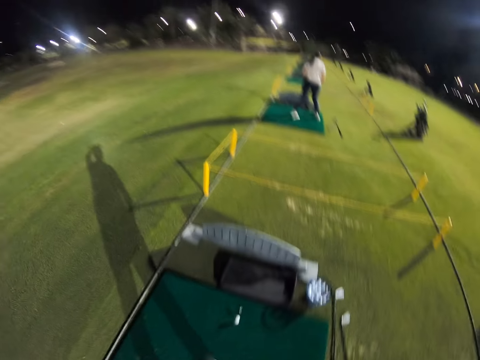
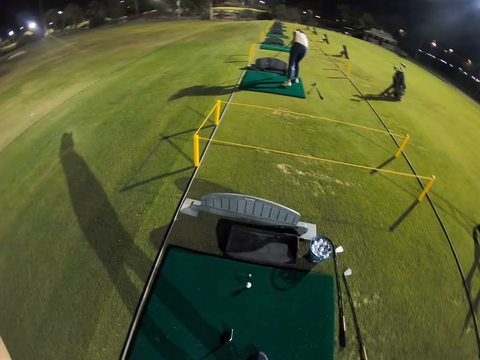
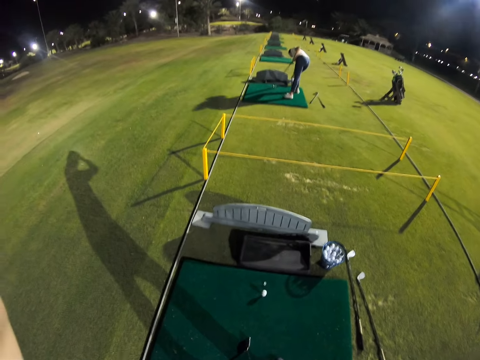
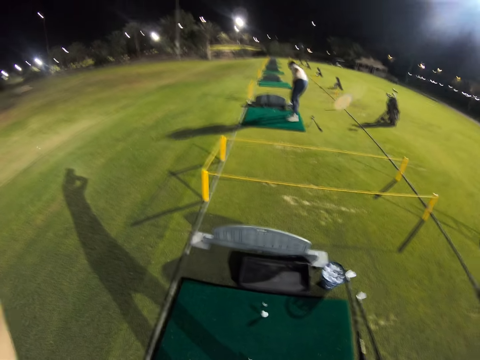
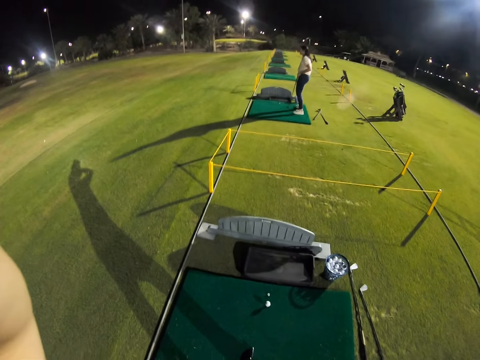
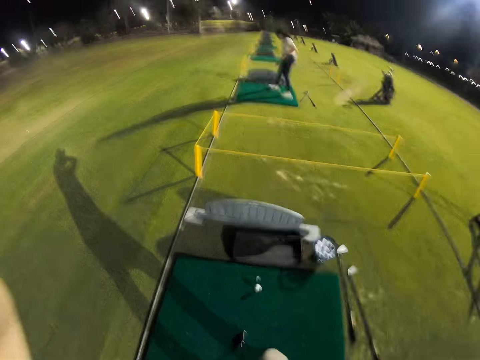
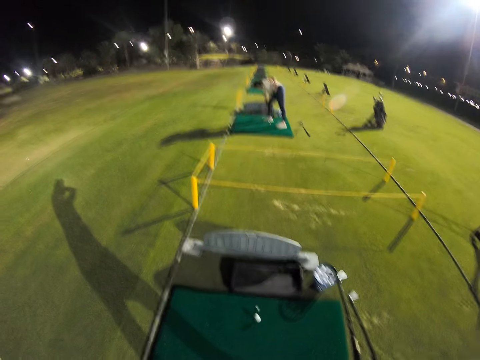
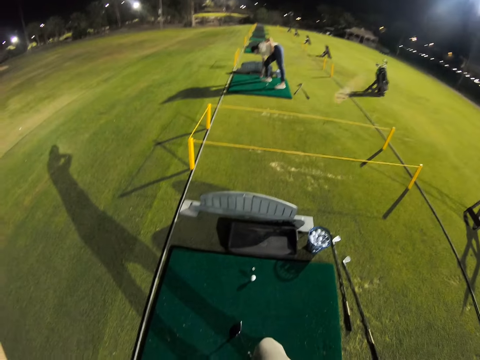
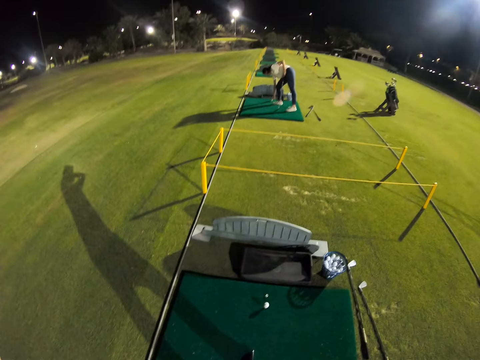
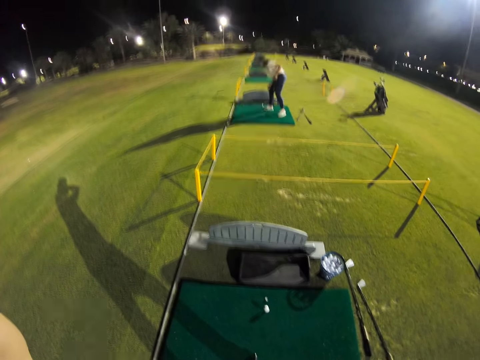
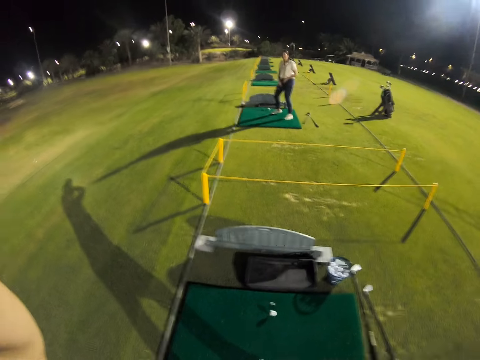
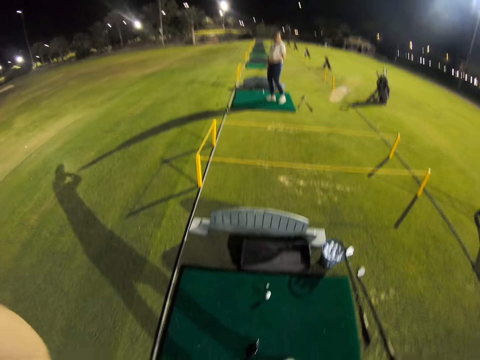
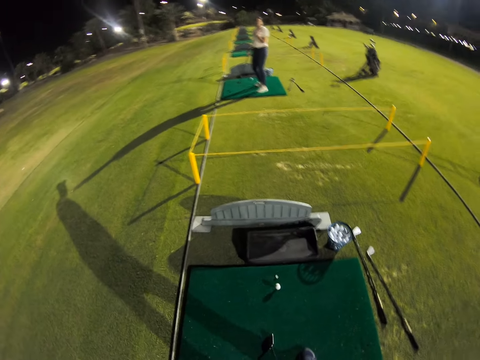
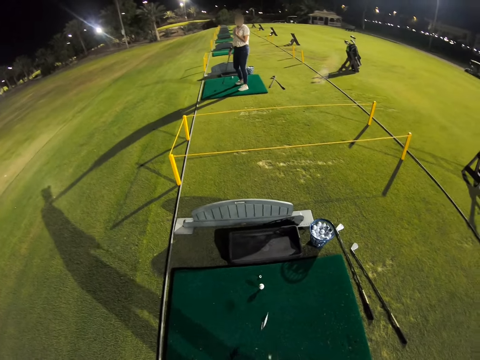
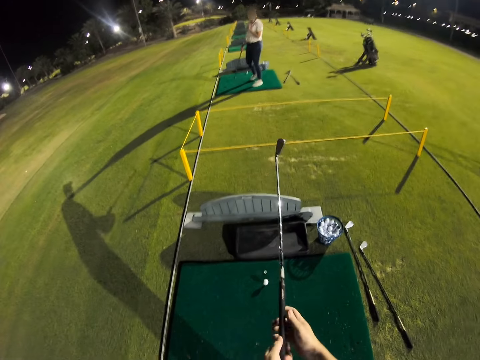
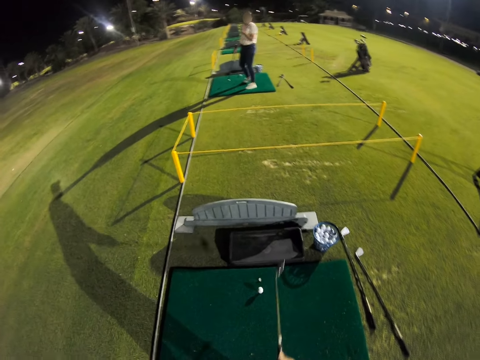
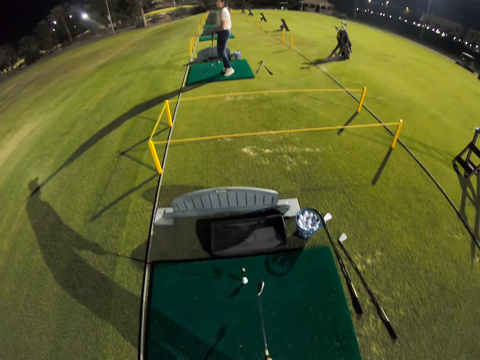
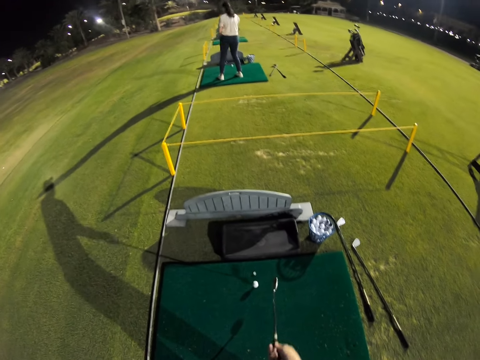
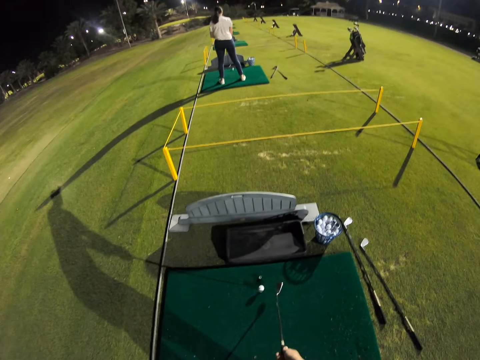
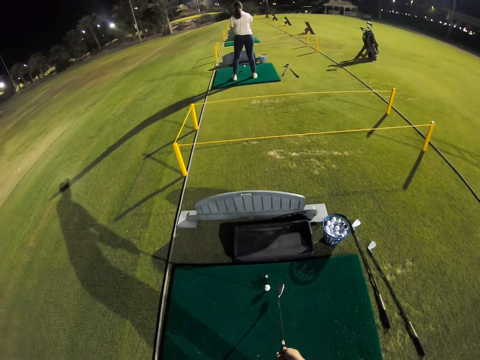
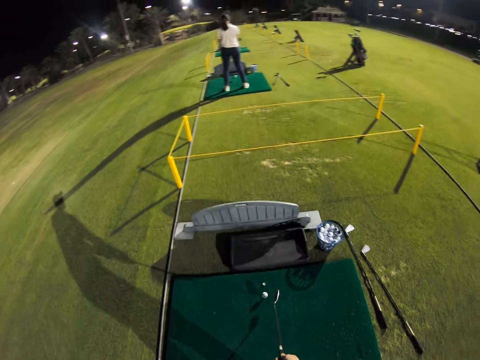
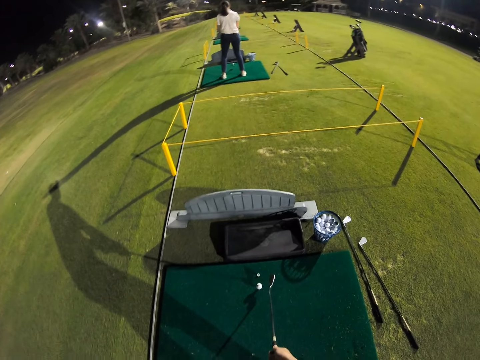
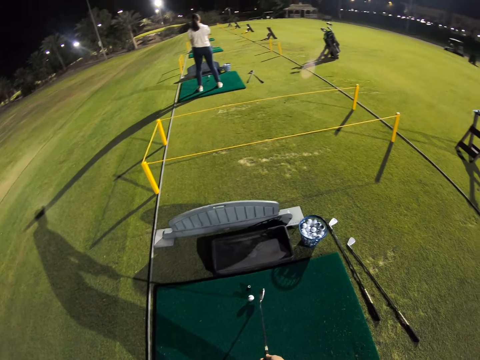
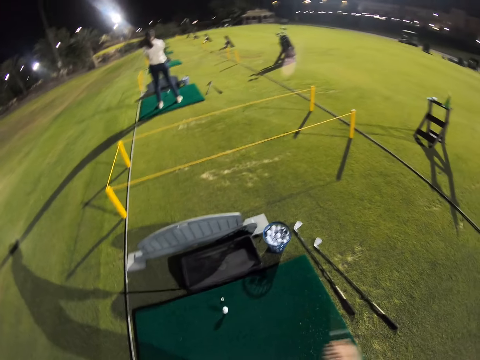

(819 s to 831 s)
The camera wearer fixes the camera. A woman touches something. The camera wearer fixes the camera. They lower their hands. They lift up the hockey stick.

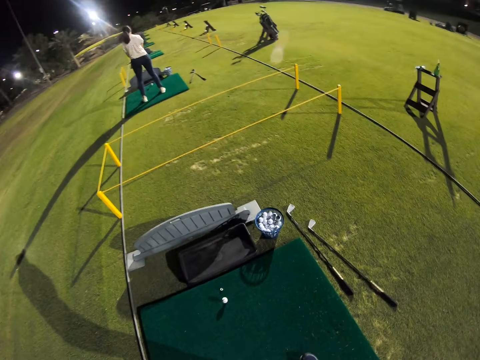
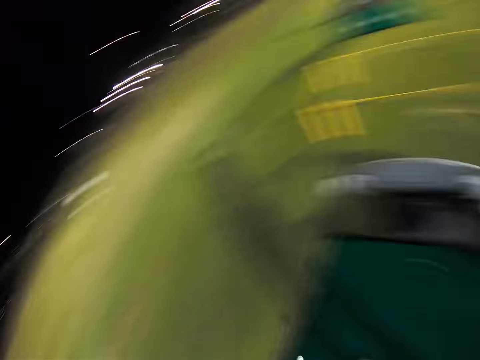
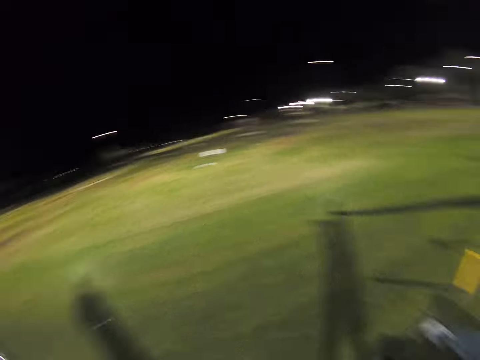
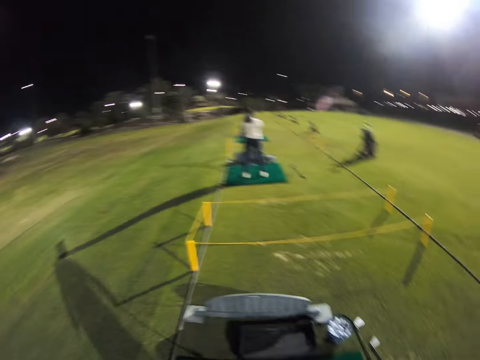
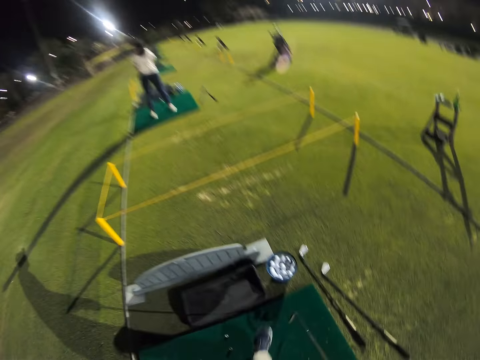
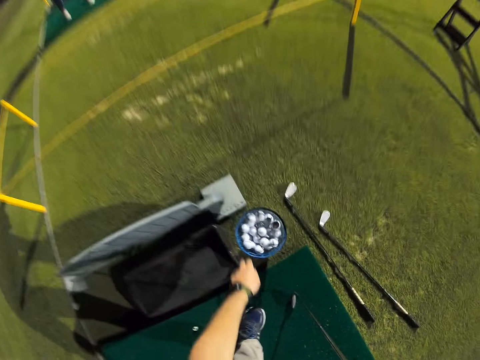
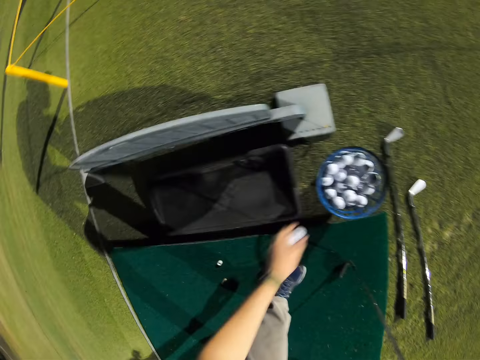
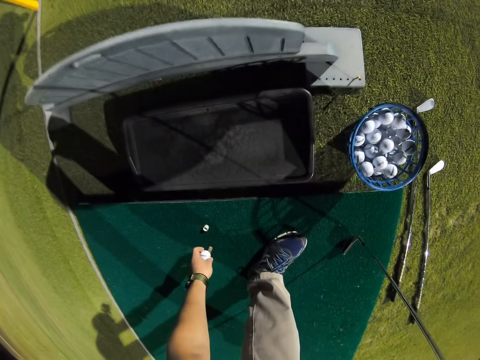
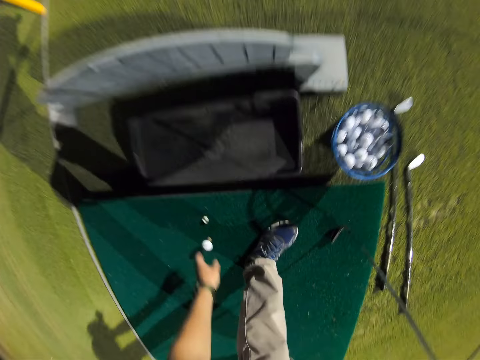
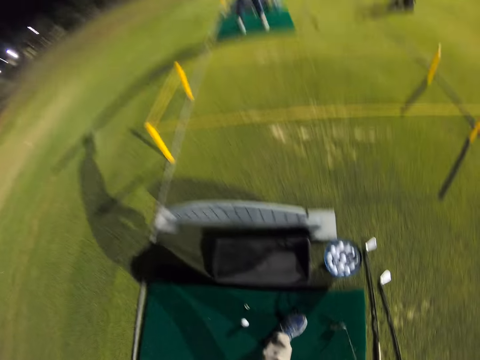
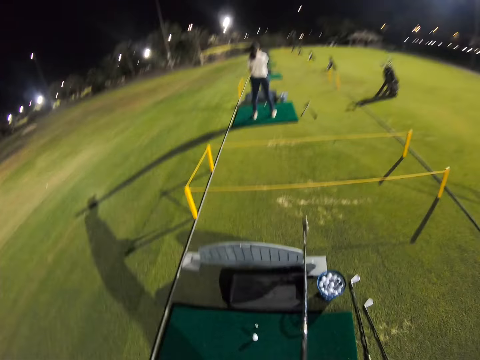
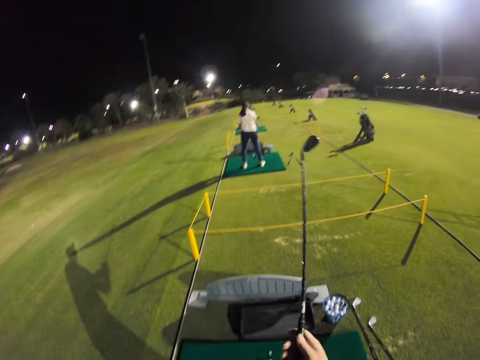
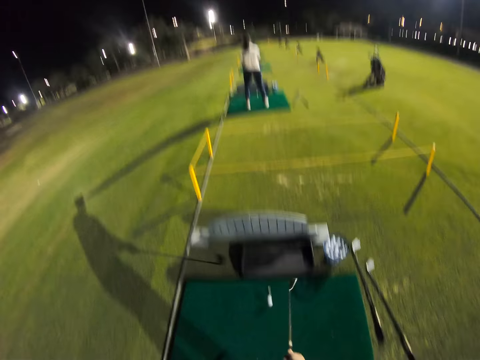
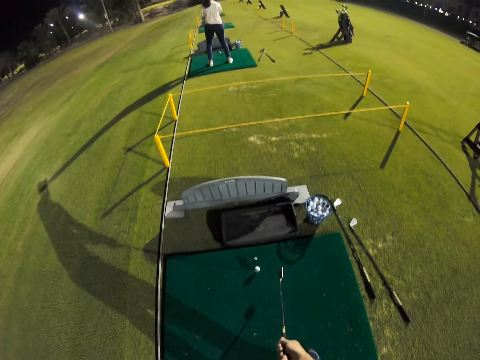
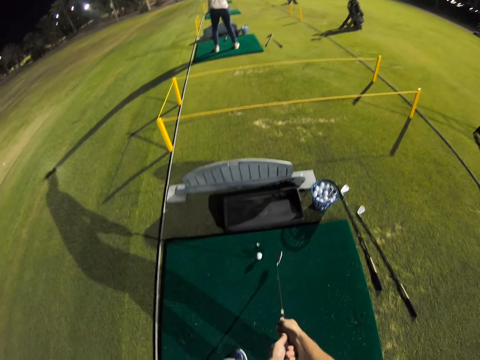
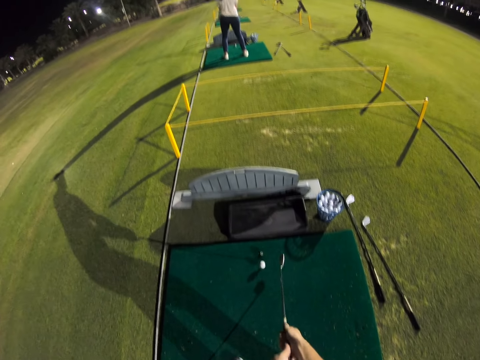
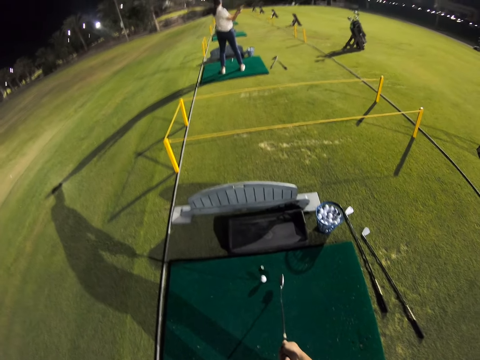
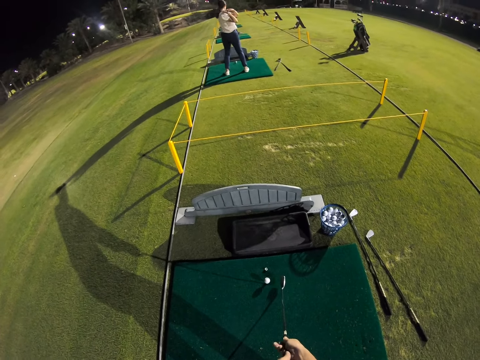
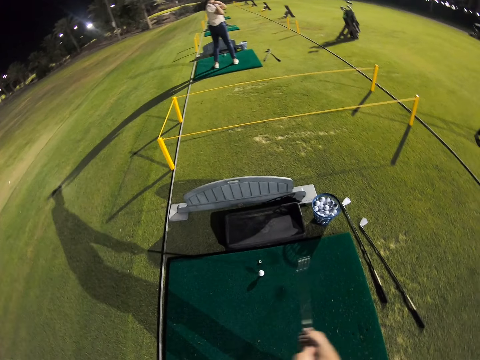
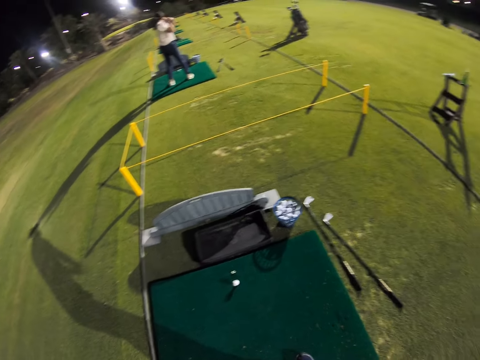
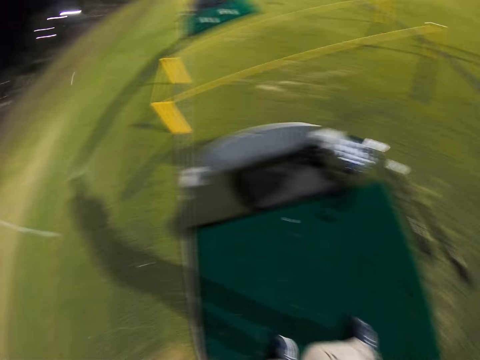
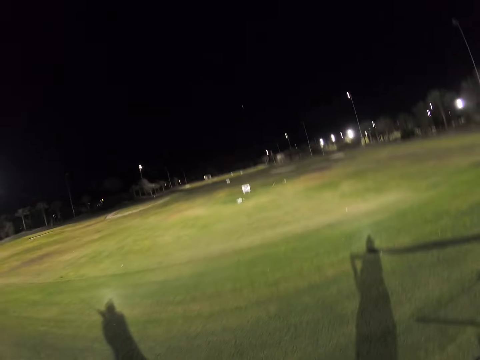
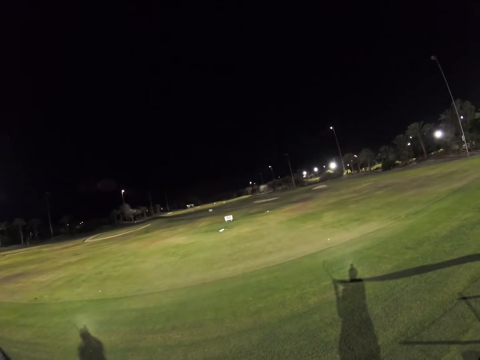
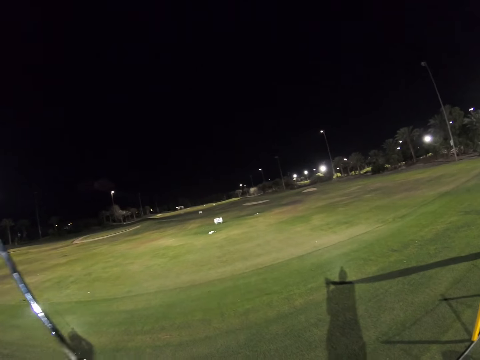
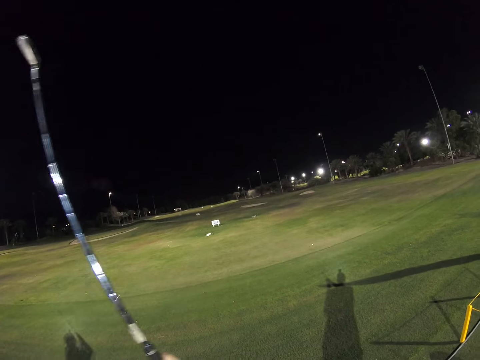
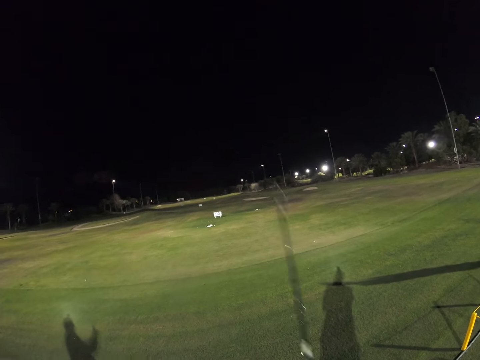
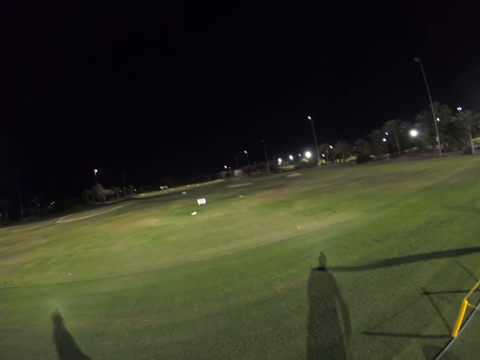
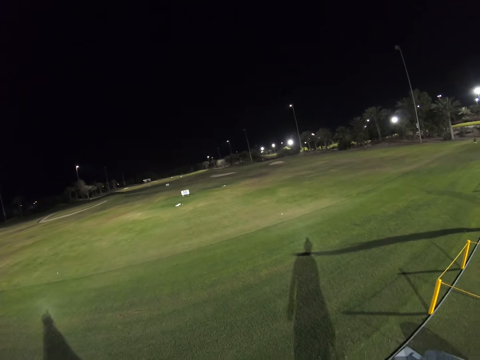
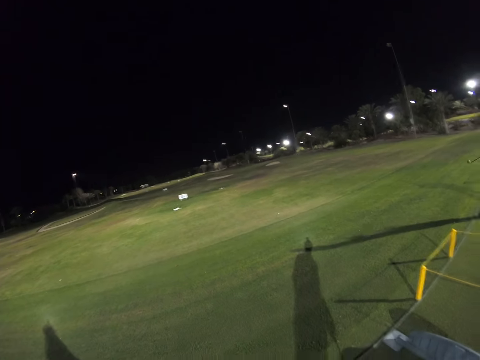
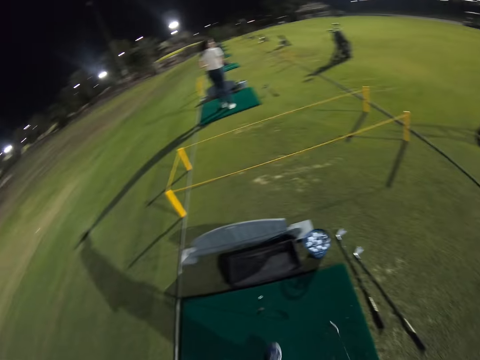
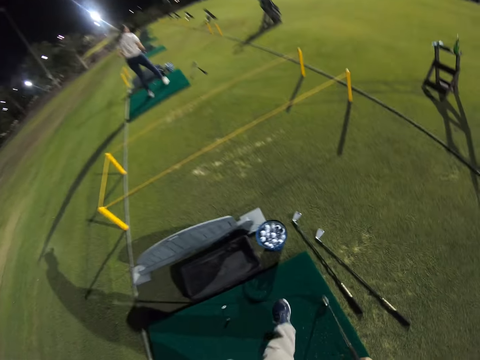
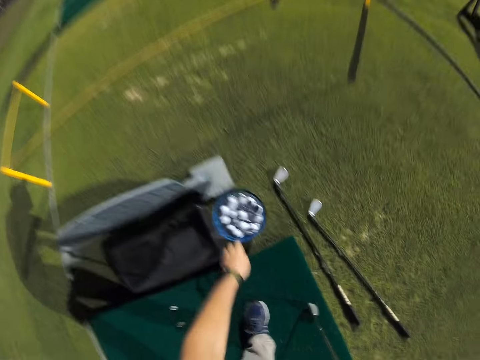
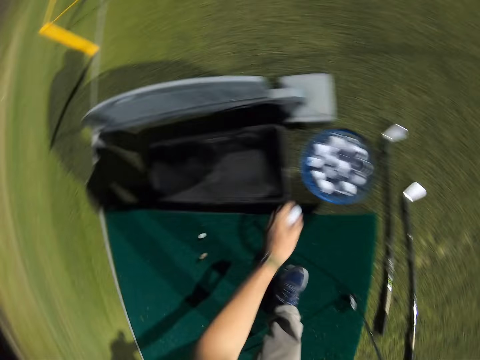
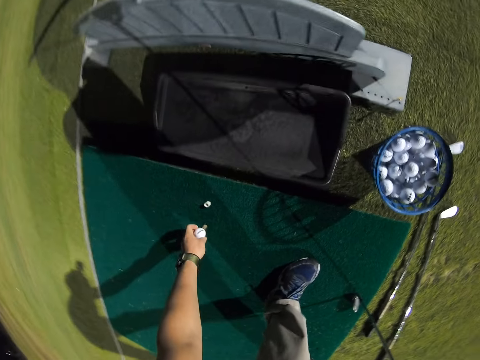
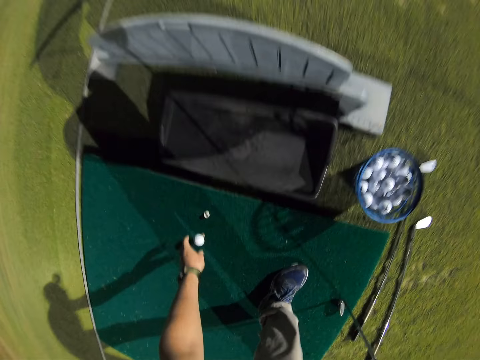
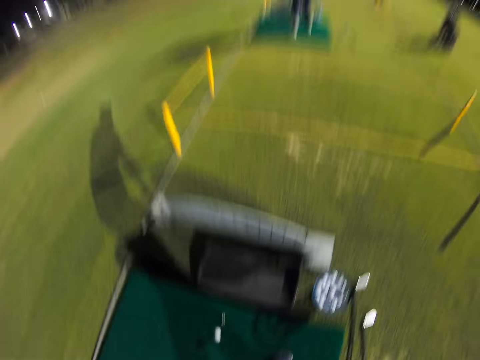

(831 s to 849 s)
The camera wearer hits the hockey ball. They pick up the hockey ball. They put the hockey ball down. They lift the hockey stick. They hit the hockey ball. They put down the stick. They lower the hockey ball. They move around. They pick up another ball. They put the hockey ball down.
